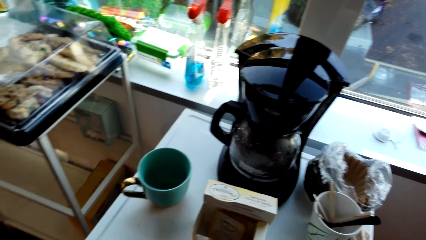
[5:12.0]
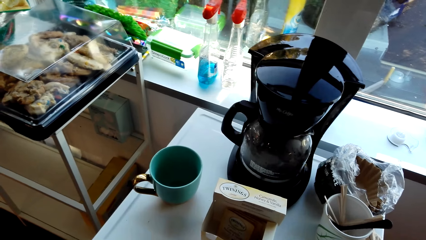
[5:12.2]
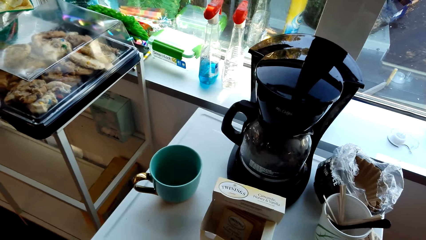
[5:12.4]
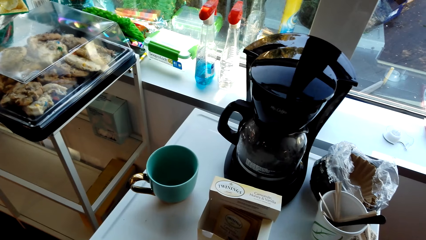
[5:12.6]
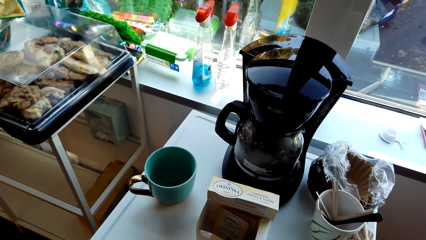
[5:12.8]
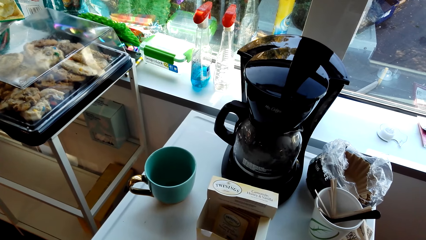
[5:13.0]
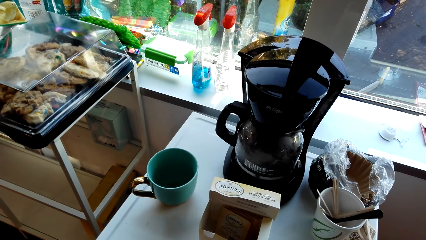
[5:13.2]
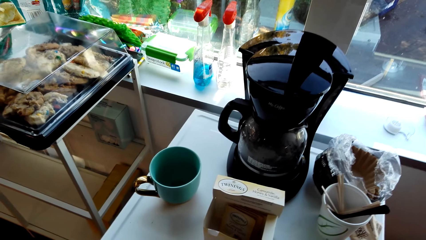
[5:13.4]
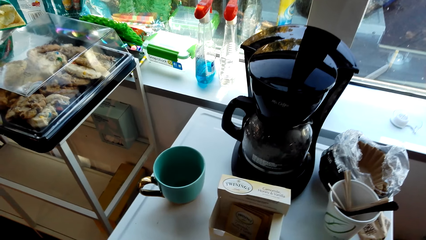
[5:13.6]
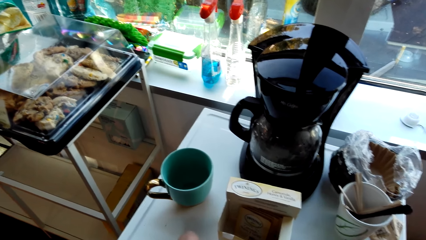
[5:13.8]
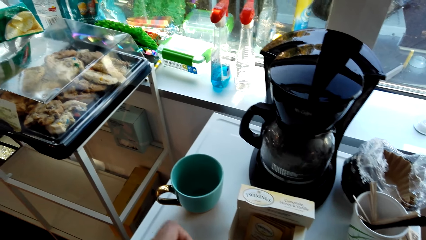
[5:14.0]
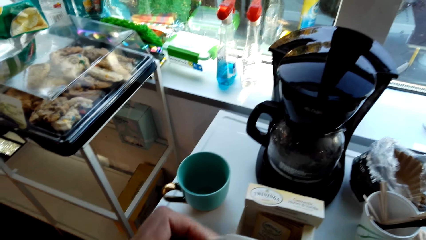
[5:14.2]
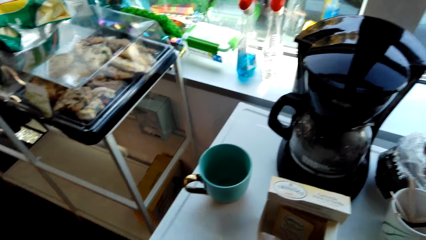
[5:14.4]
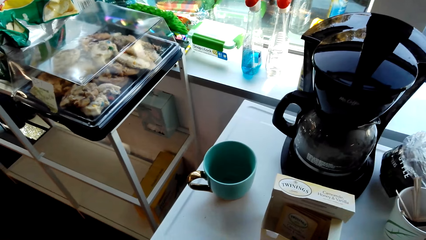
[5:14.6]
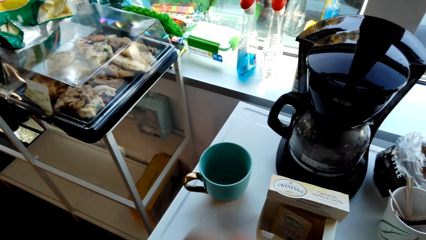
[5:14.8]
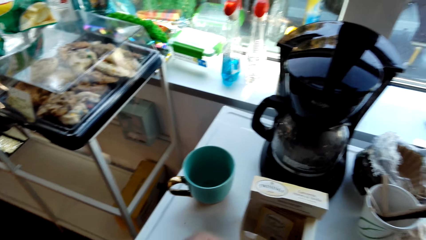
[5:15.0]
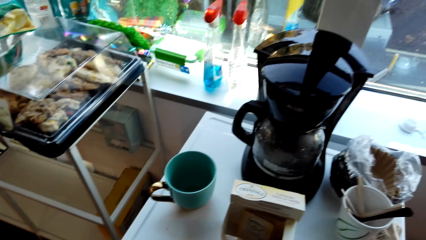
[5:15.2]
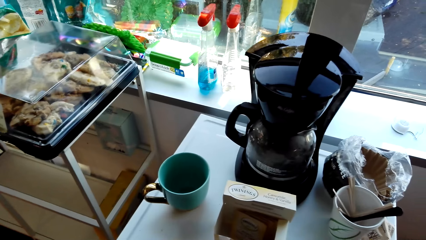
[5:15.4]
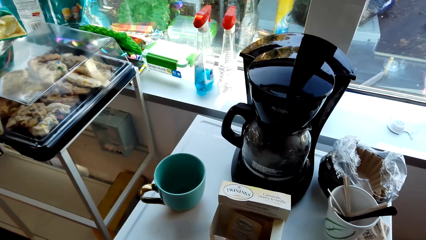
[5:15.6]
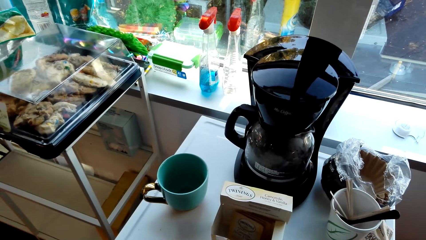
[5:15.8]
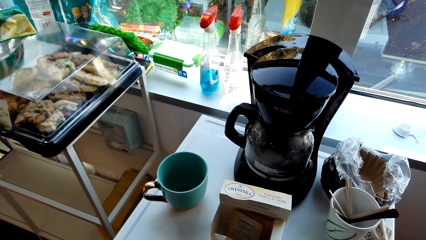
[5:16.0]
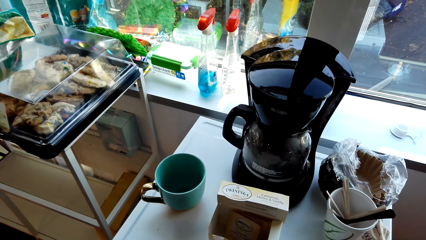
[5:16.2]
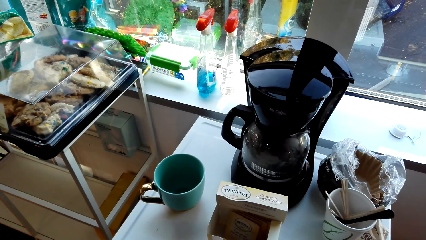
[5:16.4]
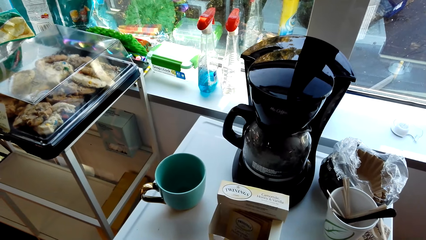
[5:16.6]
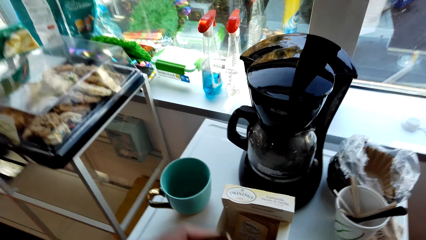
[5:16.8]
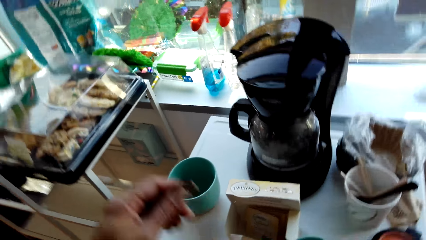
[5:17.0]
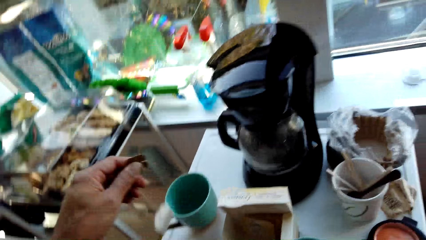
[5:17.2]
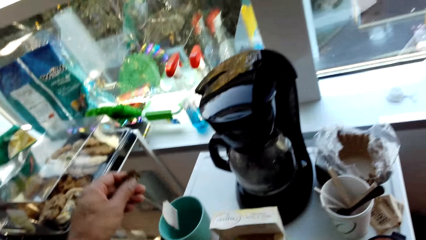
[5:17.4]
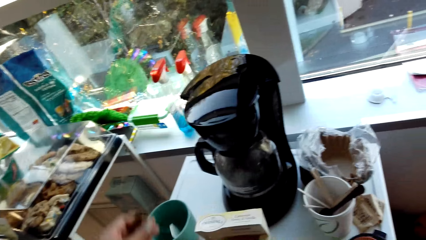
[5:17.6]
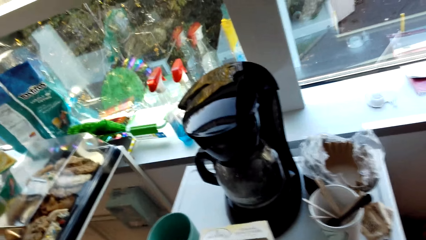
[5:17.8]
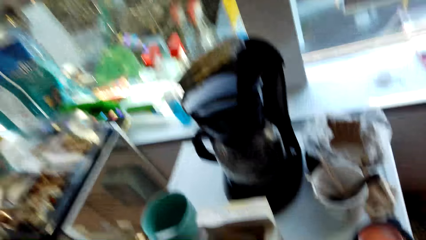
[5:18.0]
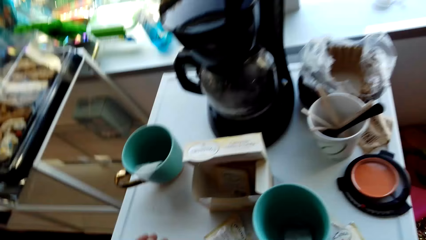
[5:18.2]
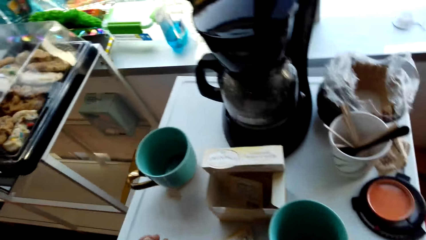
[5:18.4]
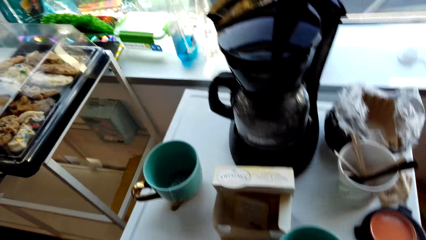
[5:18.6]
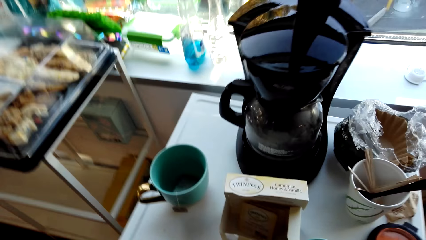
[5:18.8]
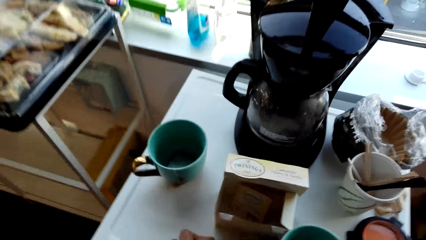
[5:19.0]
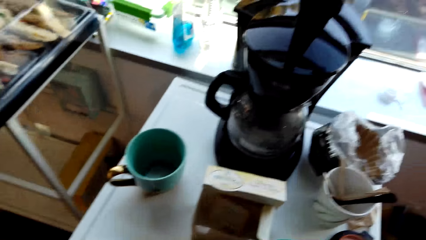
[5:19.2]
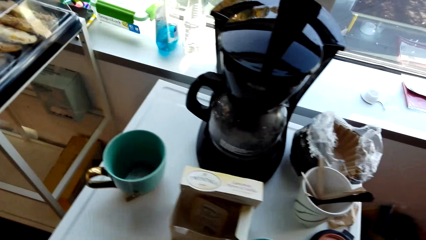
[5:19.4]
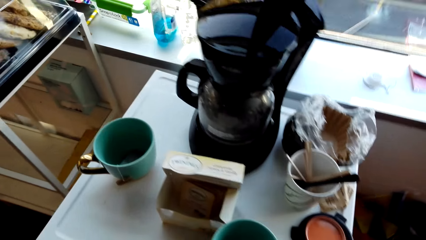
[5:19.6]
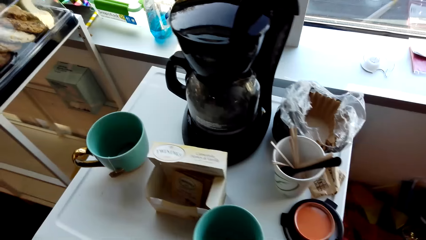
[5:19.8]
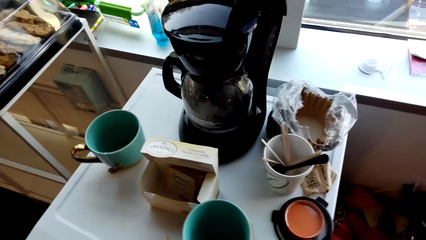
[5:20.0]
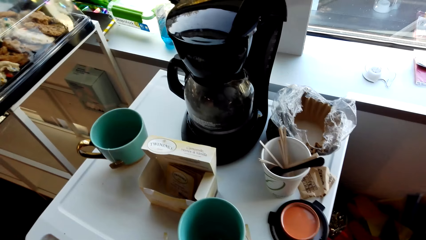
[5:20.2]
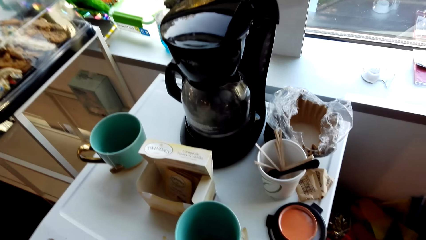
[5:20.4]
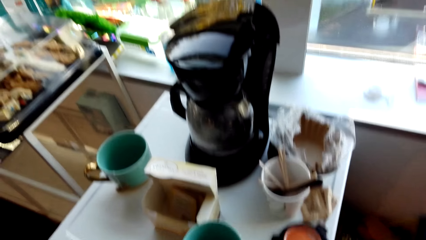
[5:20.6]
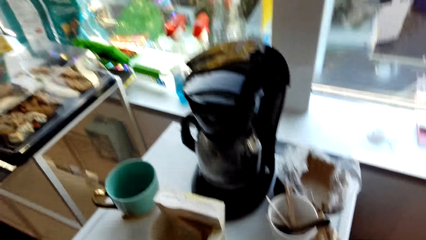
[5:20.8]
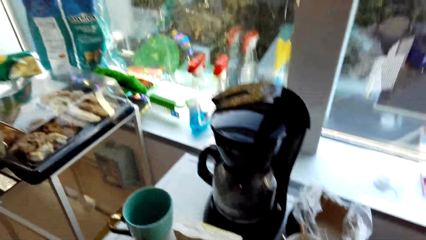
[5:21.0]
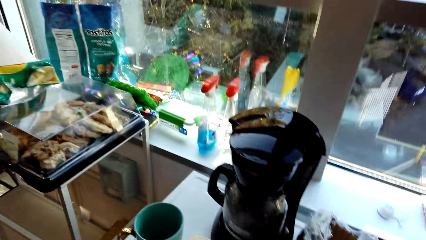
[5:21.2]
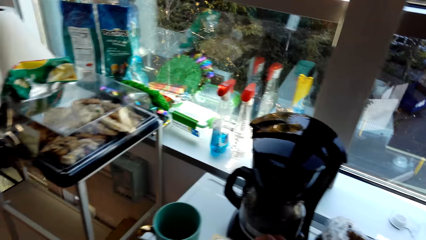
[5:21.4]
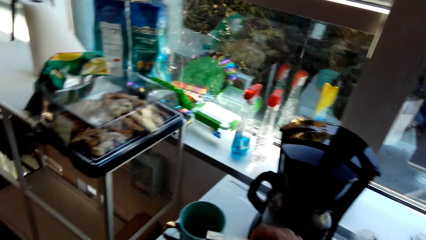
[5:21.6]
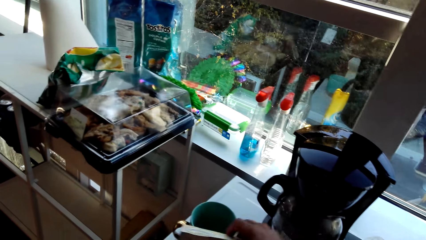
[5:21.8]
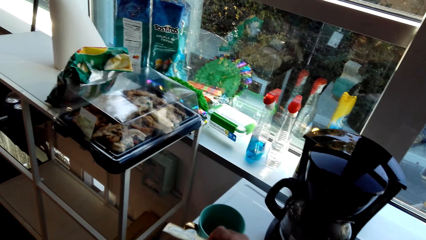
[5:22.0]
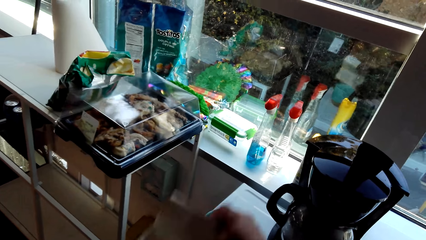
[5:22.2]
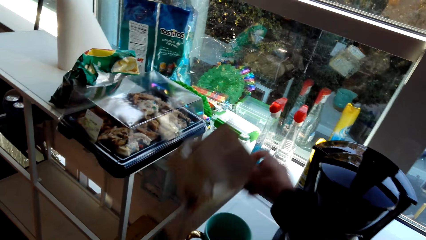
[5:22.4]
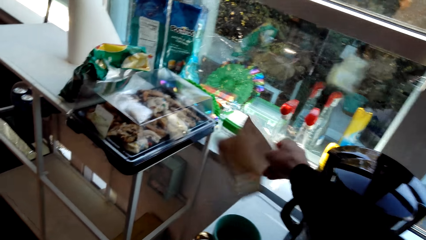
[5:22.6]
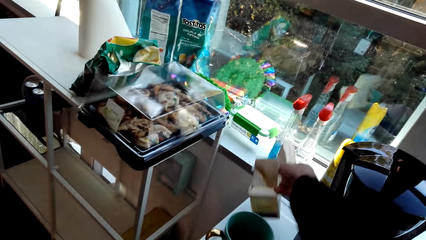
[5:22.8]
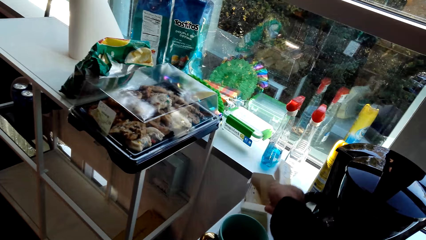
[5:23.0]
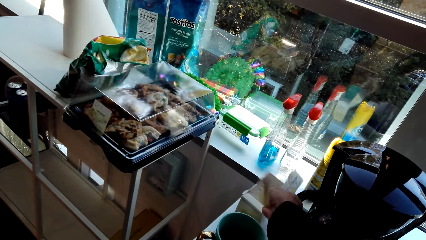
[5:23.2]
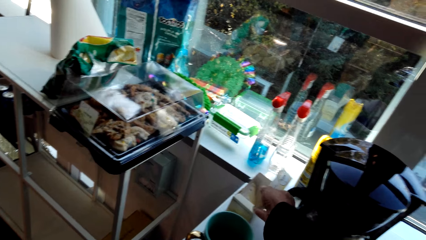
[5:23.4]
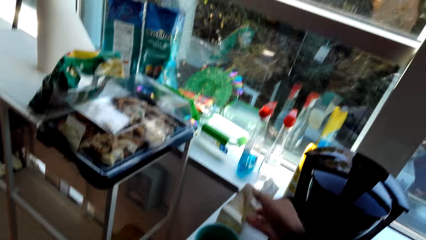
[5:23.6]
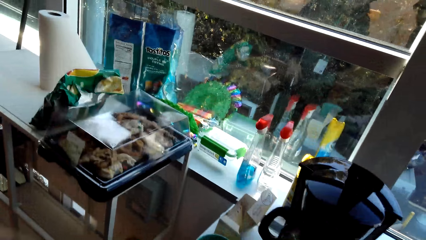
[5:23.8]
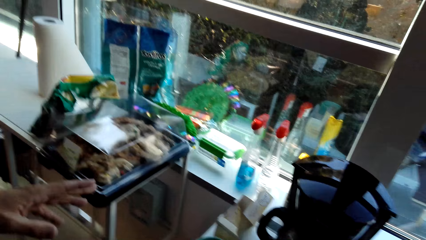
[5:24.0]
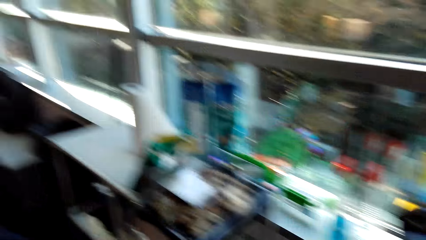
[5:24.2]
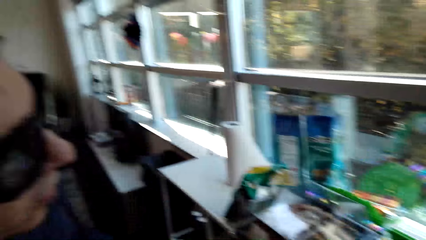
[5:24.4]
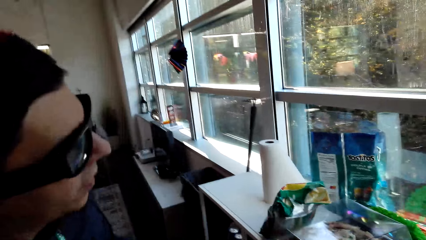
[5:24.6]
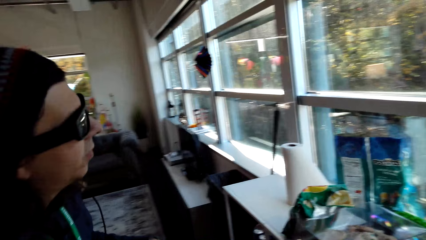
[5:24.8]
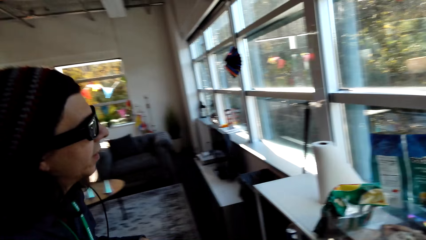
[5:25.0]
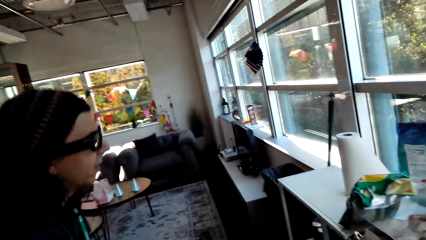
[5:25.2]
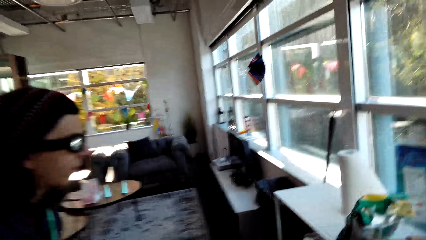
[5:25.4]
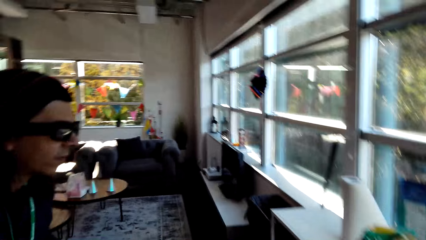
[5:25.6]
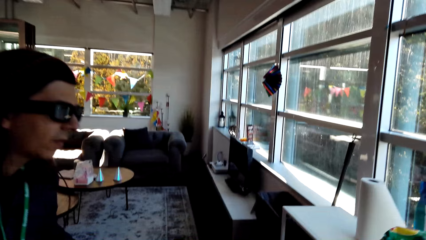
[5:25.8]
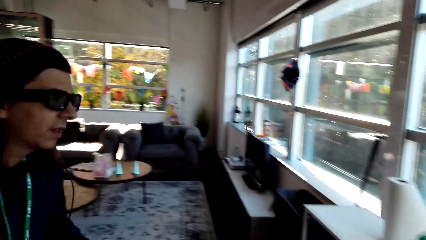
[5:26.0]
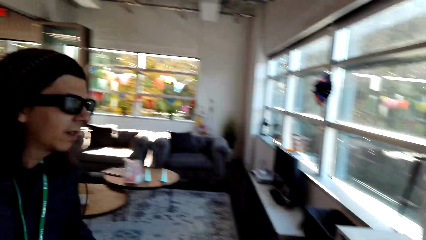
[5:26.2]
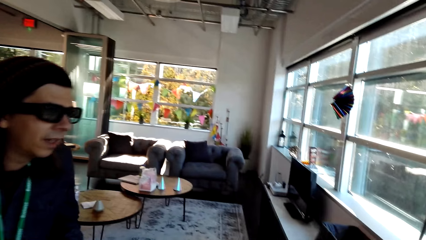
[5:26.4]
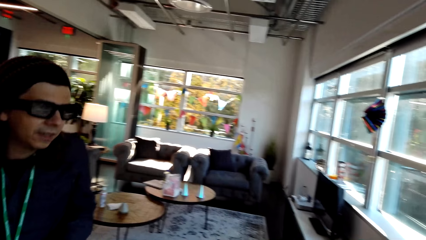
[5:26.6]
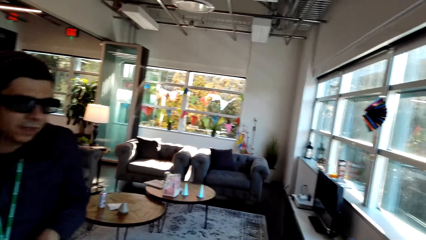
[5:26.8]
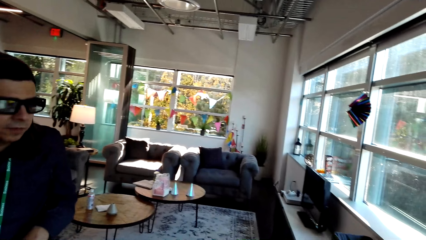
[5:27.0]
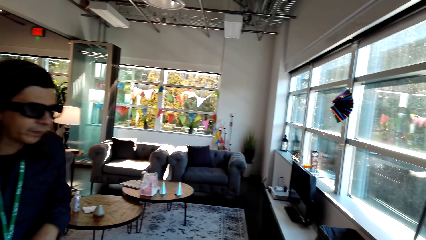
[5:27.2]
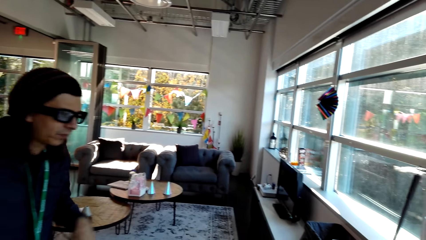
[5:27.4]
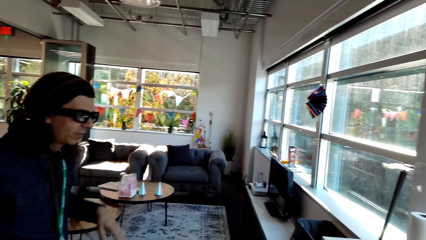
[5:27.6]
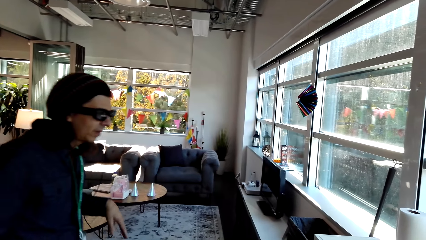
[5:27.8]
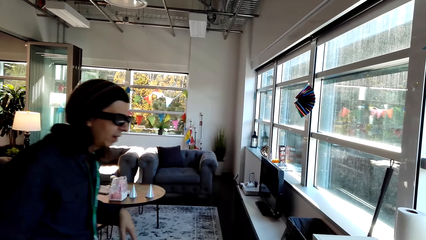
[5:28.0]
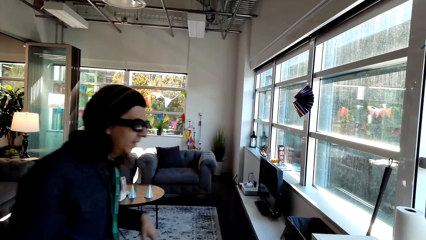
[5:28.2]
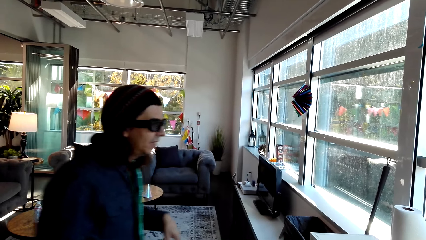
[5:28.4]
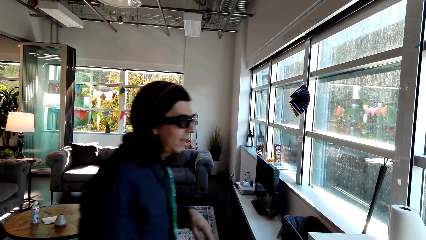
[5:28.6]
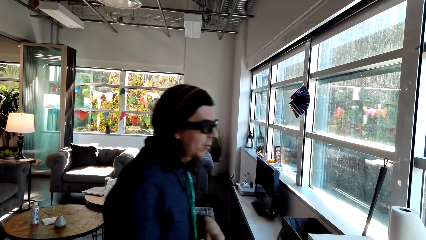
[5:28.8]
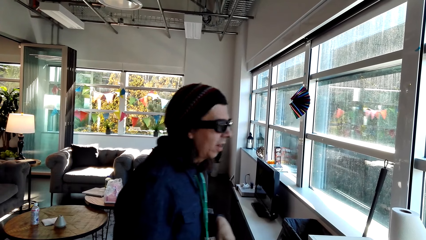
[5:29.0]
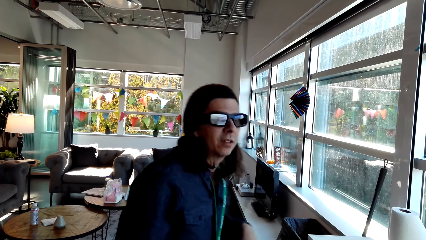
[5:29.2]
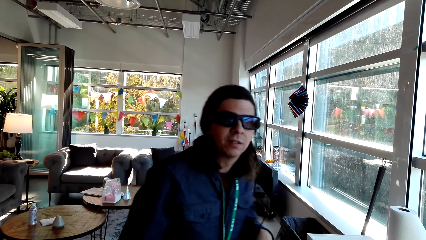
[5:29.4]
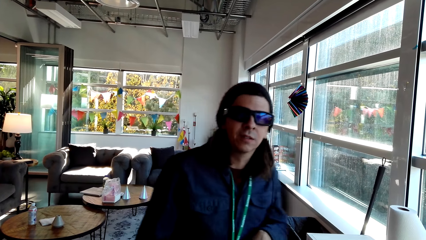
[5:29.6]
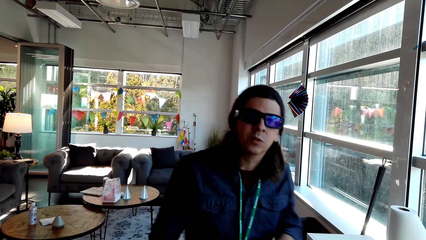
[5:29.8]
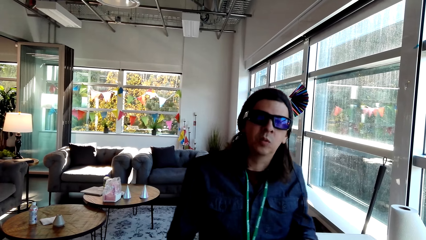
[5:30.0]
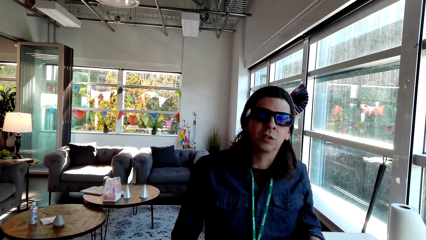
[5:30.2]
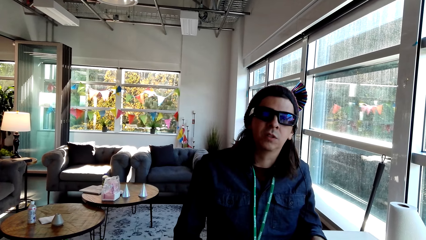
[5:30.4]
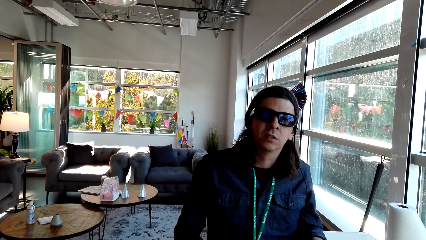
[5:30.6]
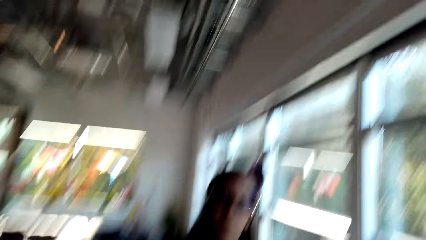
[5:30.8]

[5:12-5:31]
The camera wearer puts a piece of sachet inside the cup. They pick a packet of sachet and put the packet of sachet down. They converse with a man. The man makes a step. The camera wearer converses with the man.
